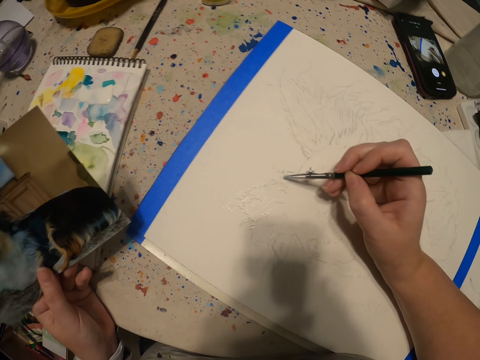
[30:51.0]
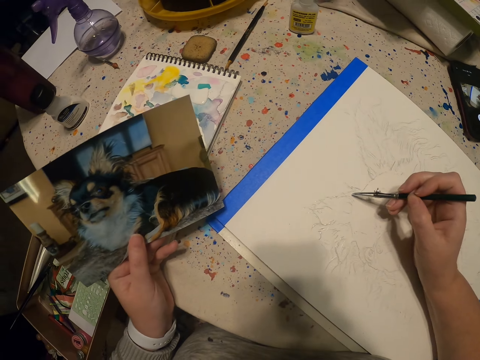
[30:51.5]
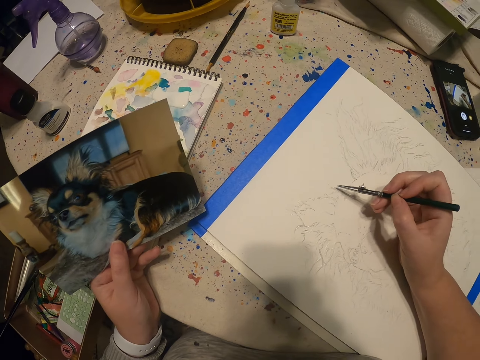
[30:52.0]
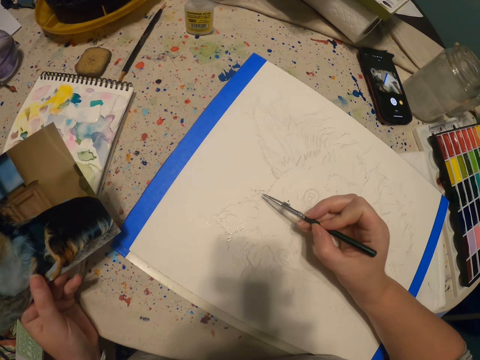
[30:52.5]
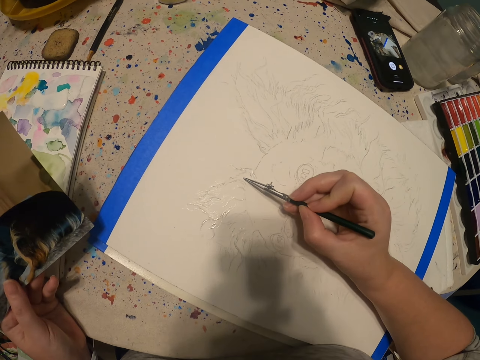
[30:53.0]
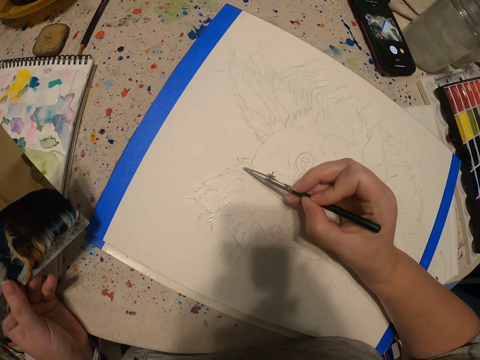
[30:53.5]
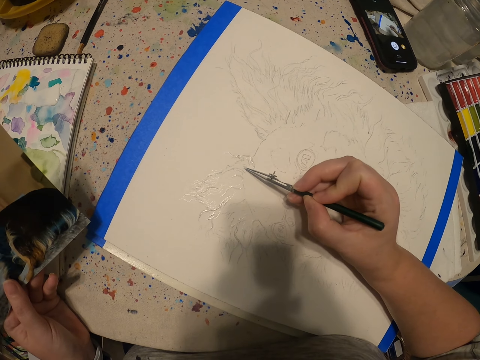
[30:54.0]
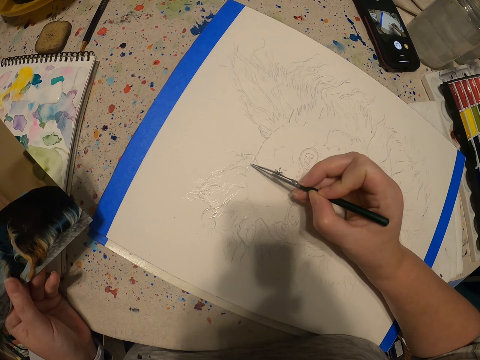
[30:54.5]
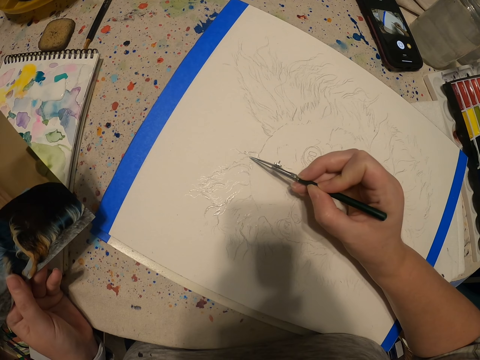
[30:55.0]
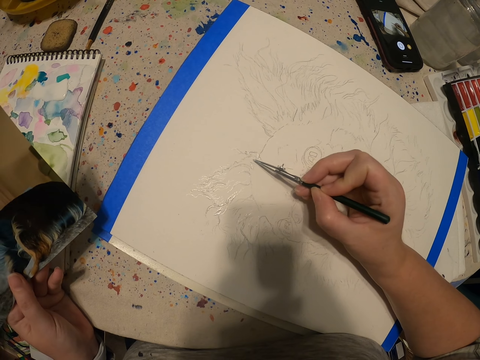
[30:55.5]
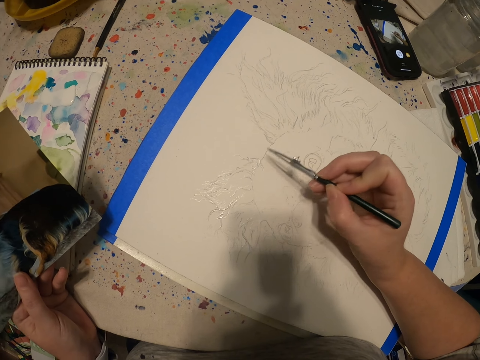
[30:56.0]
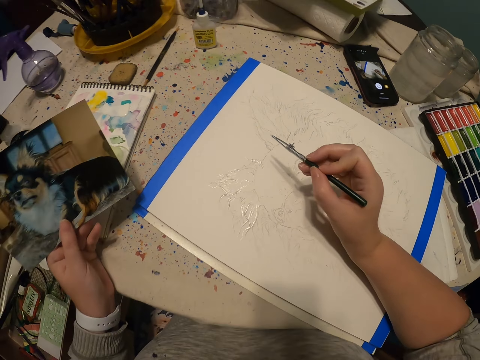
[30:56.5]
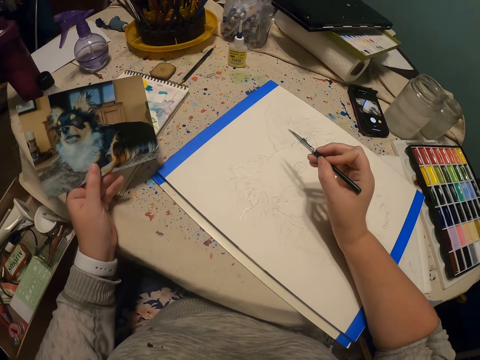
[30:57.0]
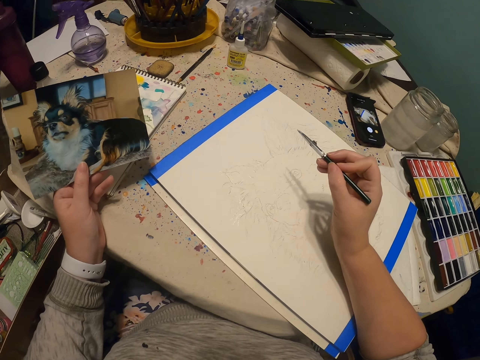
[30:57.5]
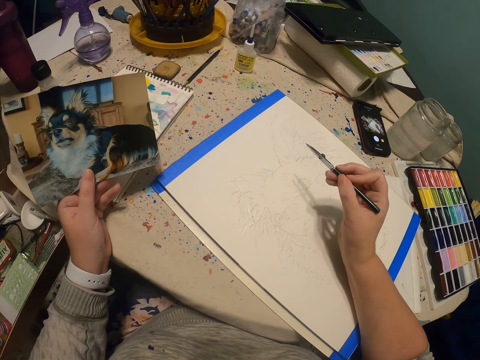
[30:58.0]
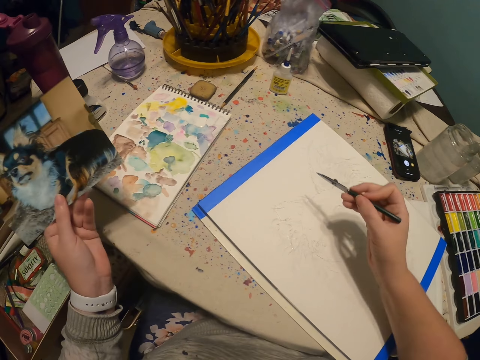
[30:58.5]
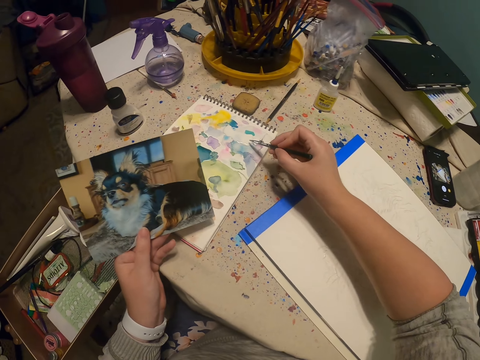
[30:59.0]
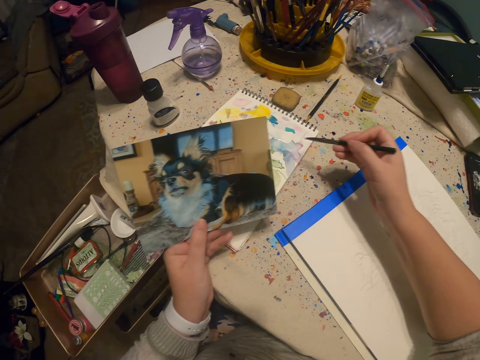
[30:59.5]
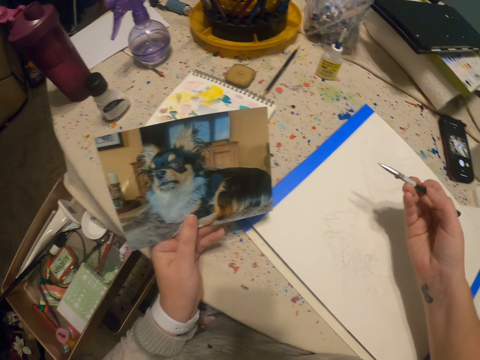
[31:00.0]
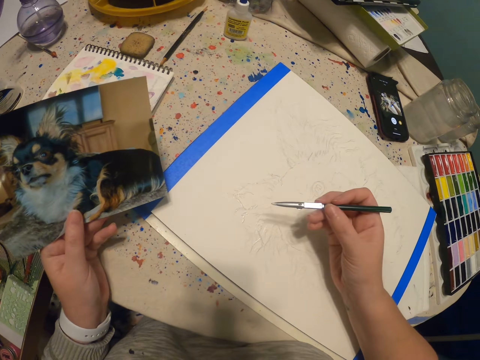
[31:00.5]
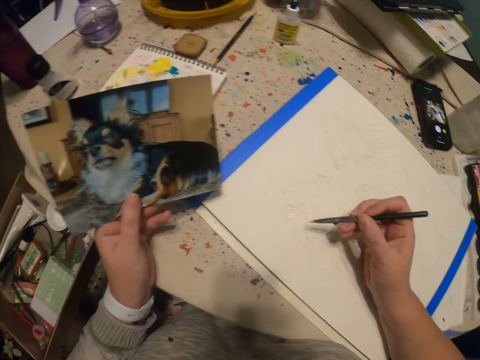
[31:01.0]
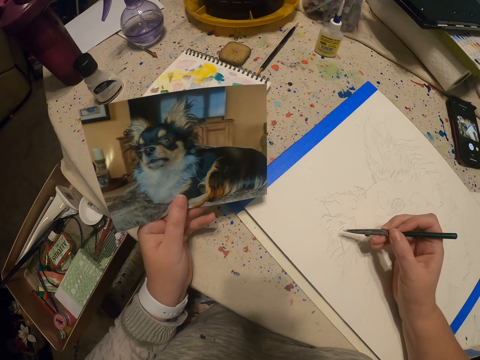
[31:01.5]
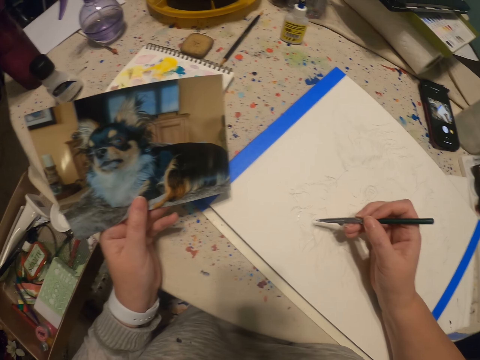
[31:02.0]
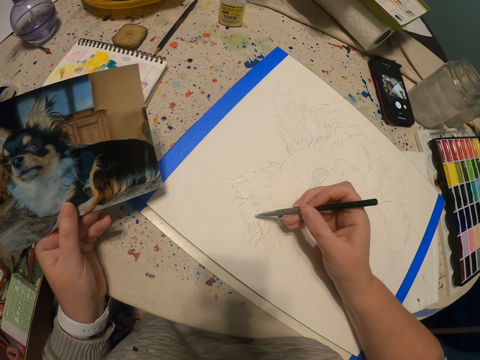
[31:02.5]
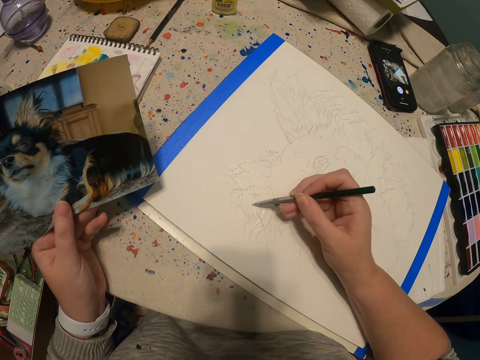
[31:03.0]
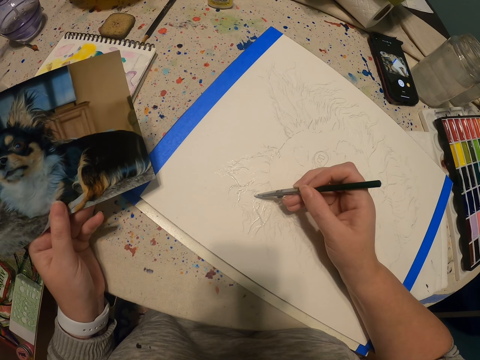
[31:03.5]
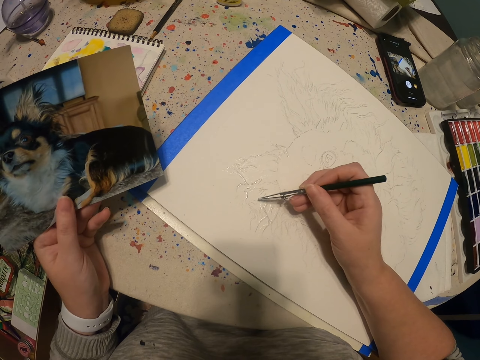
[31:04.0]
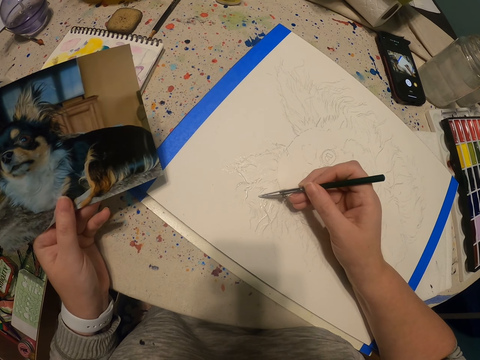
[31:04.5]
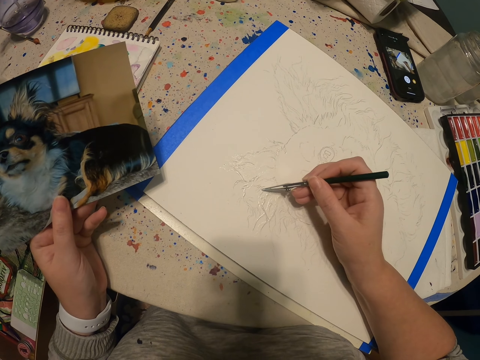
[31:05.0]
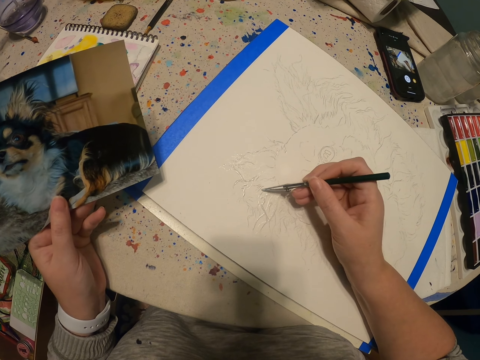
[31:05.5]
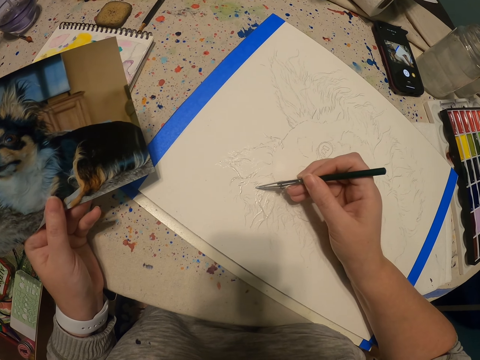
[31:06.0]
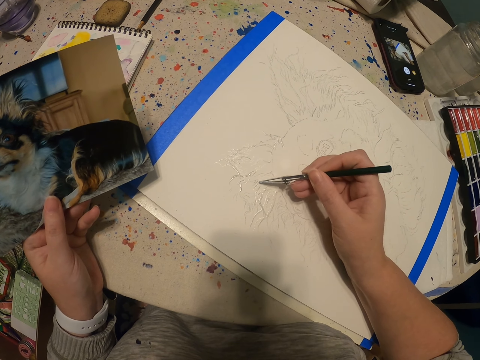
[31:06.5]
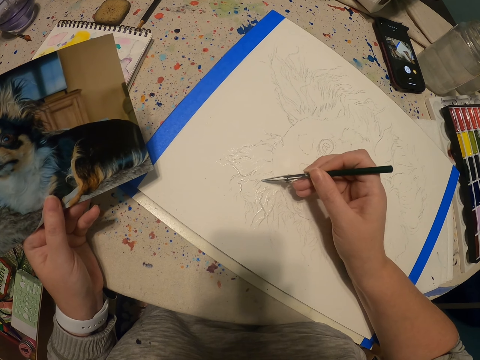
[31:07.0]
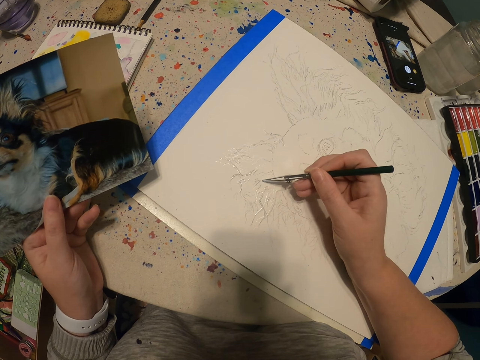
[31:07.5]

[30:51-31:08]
The camera wearer moves a hand from a table. They scoop paint on a book with a paint pen. They put a hand on the table. They paint a sketch on the book with the paint pen.

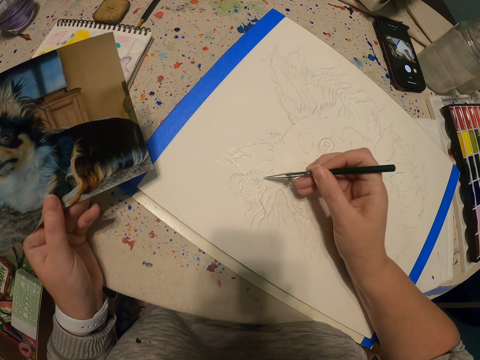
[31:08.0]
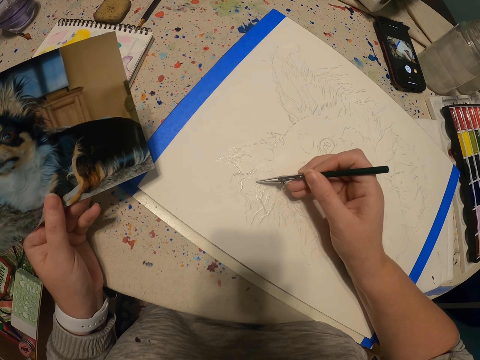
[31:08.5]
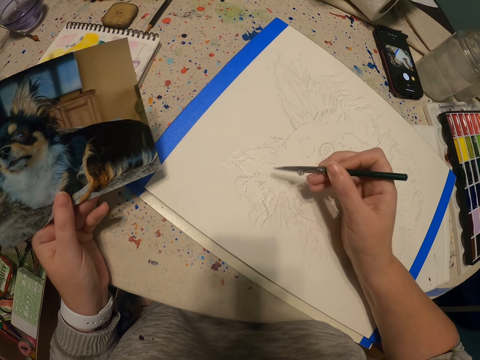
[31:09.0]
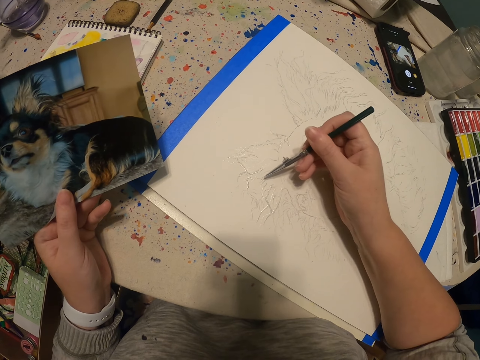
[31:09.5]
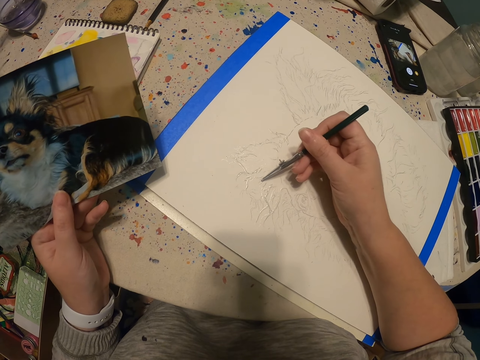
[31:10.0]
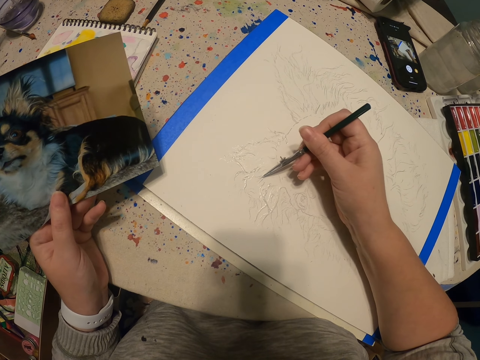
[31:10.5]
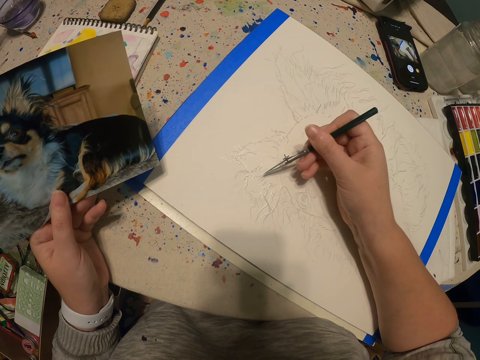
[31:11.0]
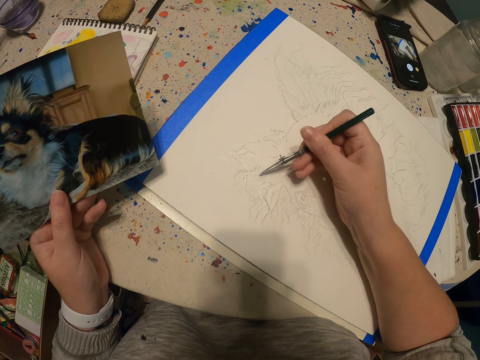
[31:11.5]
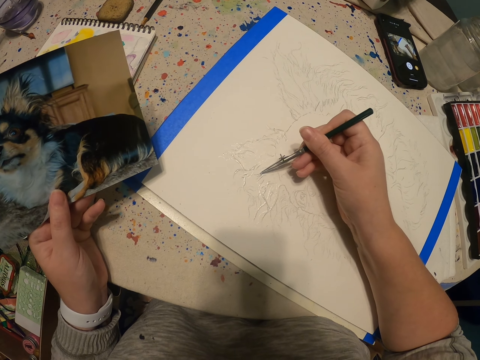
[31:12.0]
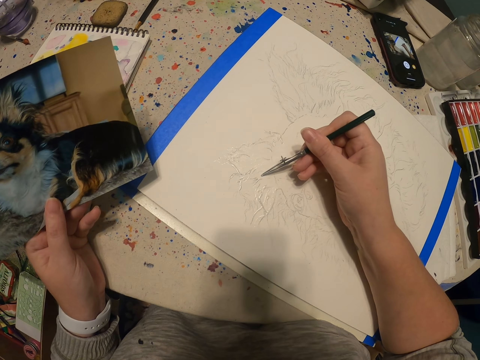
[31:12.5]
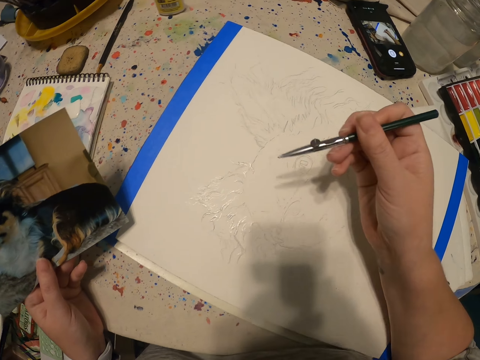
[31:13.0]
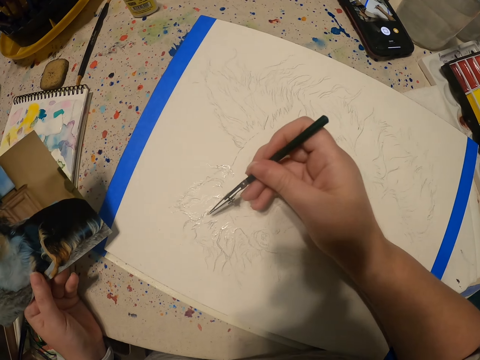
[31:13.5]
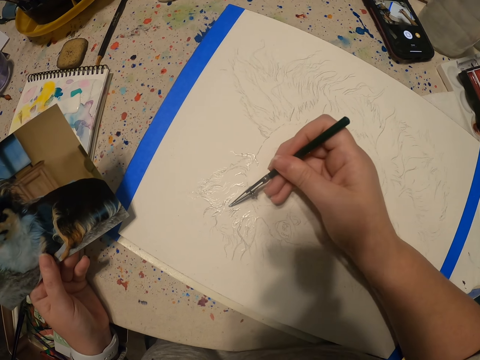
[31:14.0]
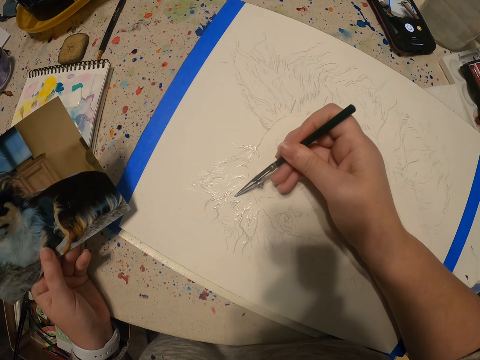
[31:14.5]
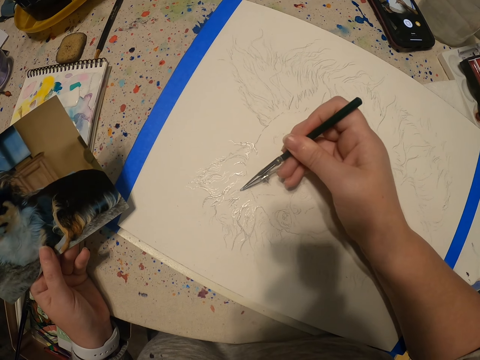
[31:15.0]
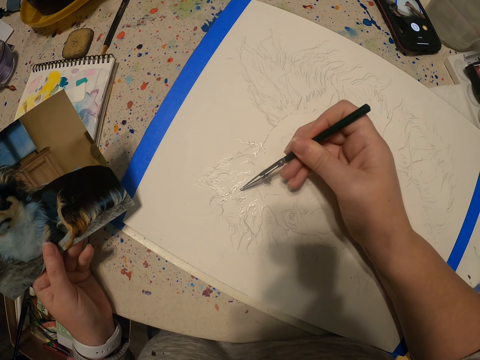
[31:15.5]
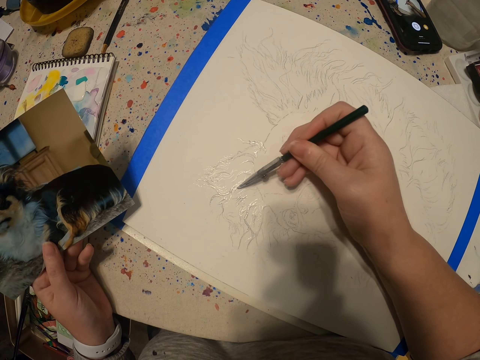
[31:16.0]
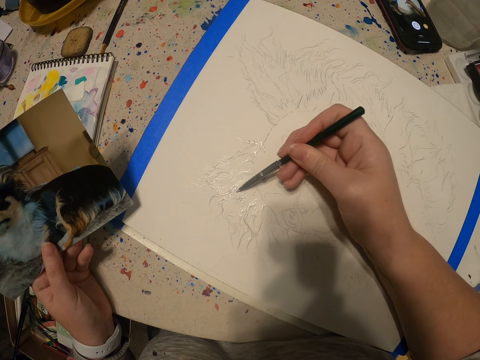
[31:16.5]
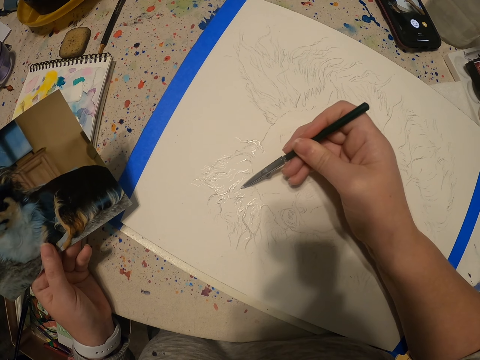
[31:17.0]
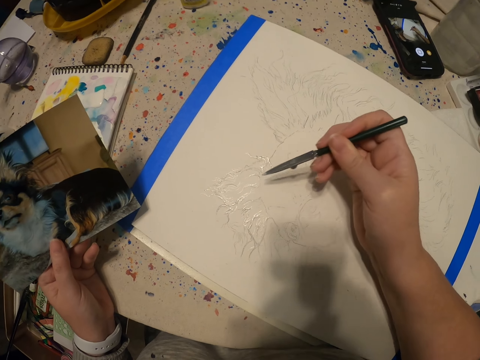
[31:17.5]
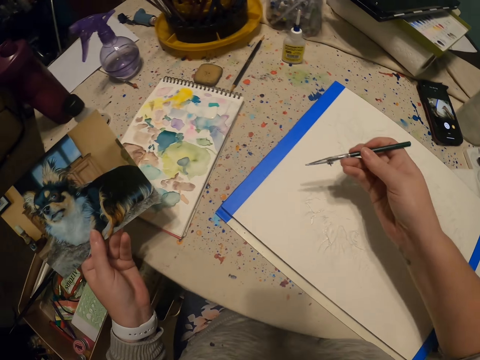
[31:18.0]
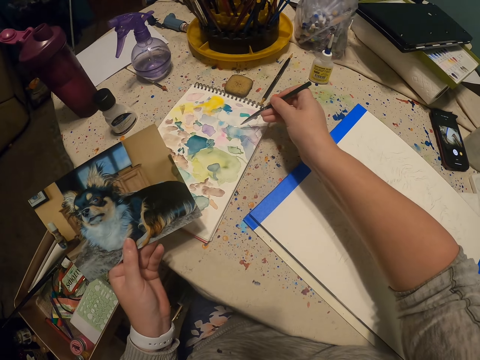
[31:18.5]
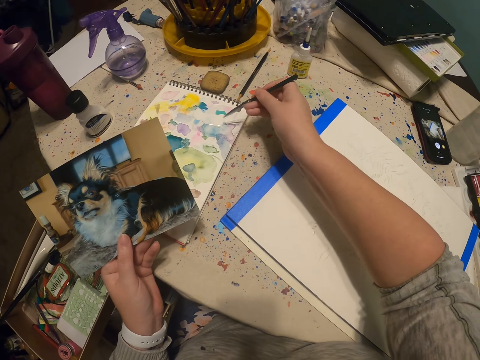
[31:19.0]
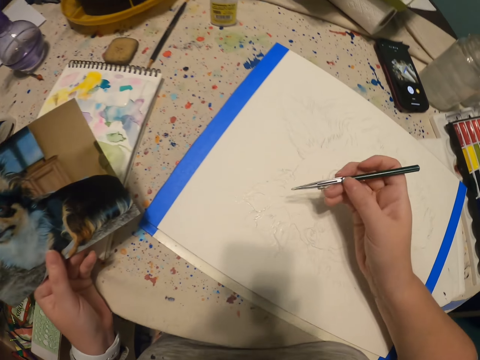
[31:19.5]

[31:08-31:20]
The camera wearer moves a hand from a table. They scoop paint on a book with a paint pen.
